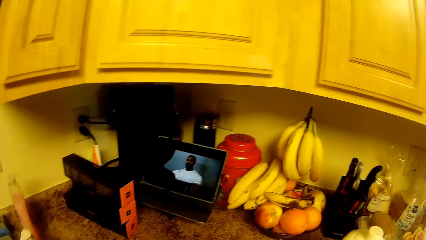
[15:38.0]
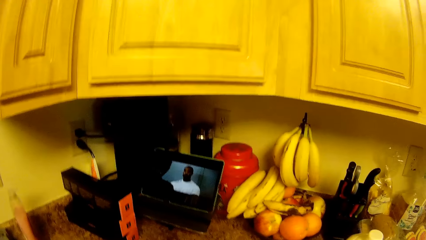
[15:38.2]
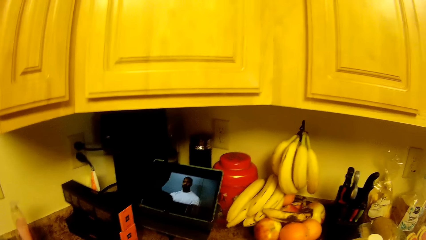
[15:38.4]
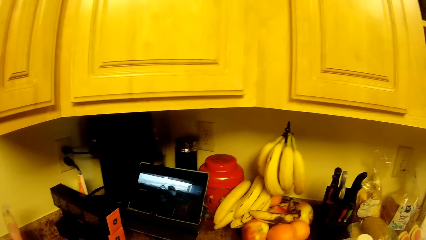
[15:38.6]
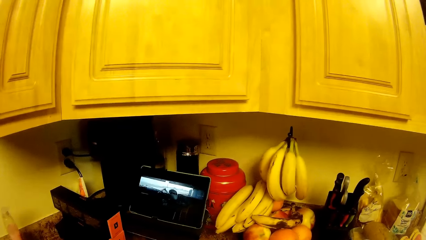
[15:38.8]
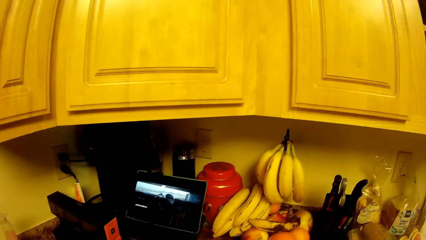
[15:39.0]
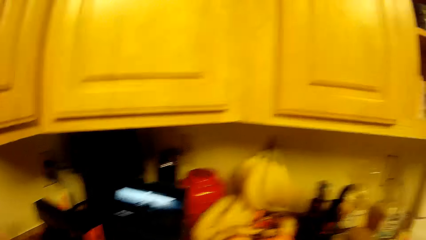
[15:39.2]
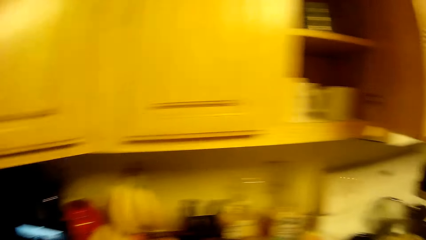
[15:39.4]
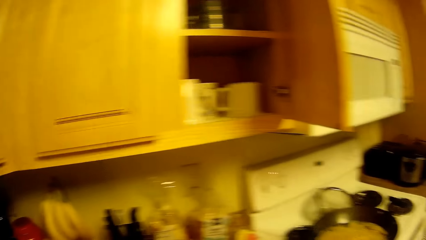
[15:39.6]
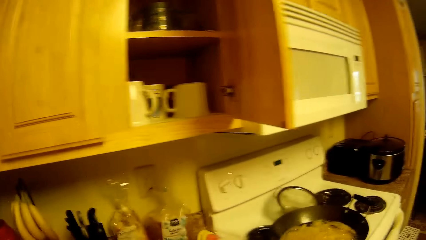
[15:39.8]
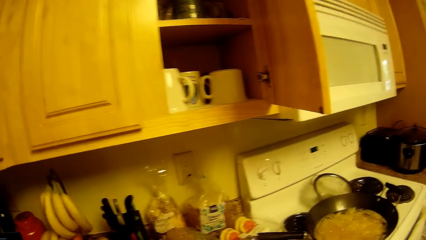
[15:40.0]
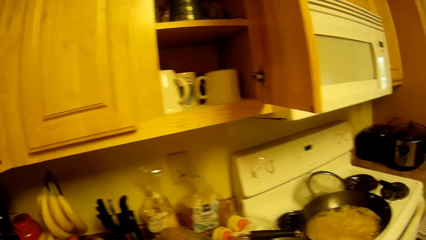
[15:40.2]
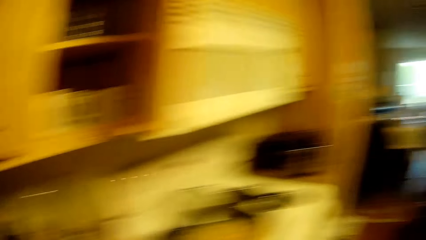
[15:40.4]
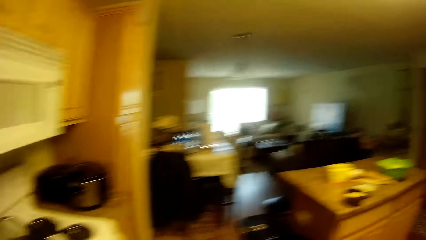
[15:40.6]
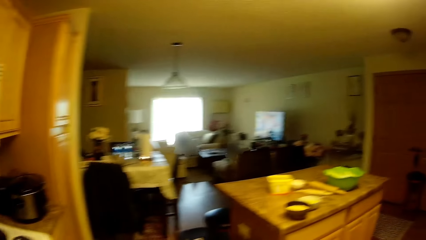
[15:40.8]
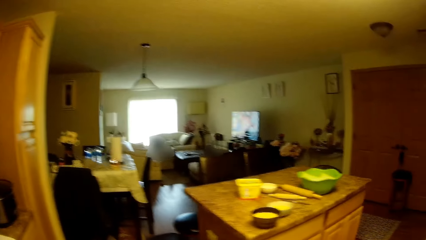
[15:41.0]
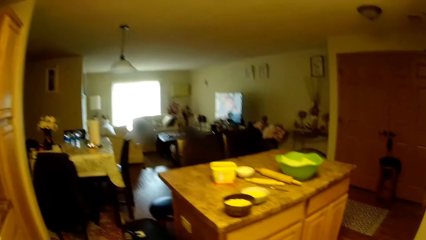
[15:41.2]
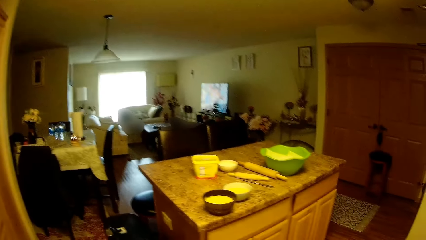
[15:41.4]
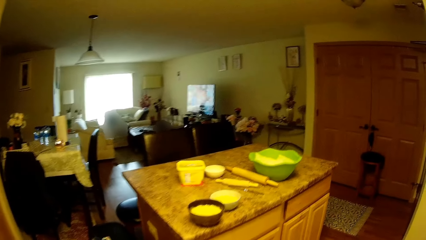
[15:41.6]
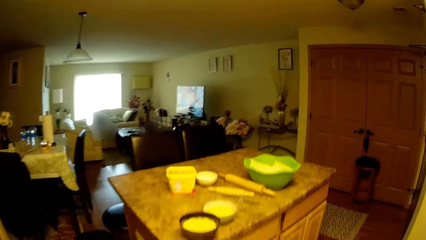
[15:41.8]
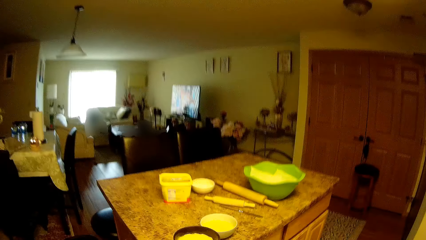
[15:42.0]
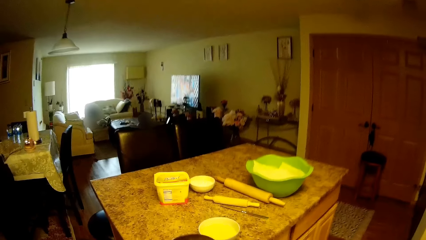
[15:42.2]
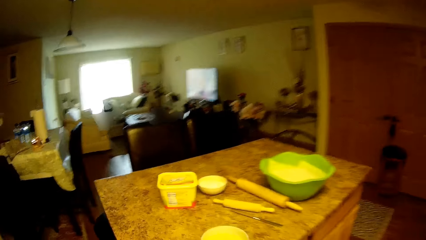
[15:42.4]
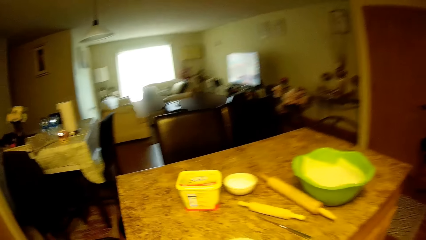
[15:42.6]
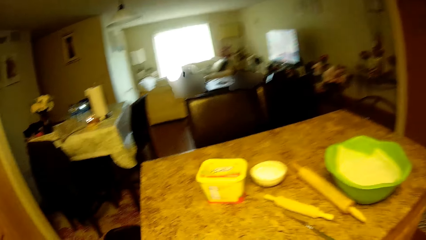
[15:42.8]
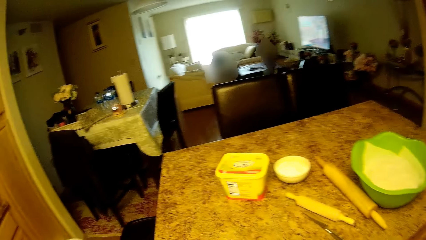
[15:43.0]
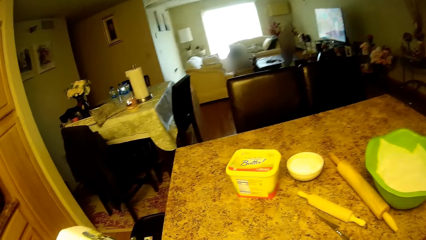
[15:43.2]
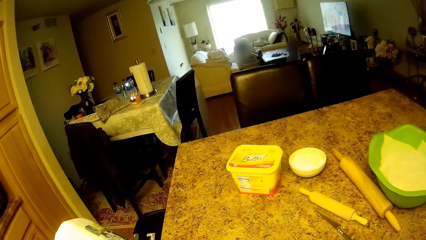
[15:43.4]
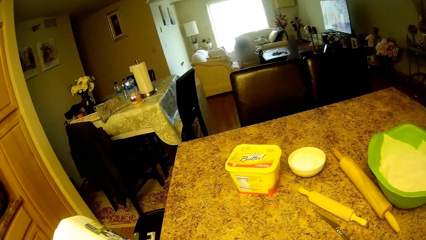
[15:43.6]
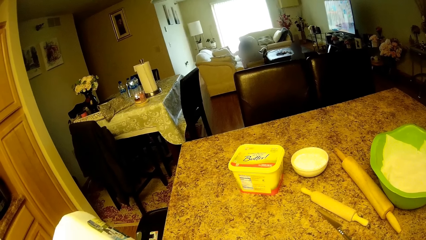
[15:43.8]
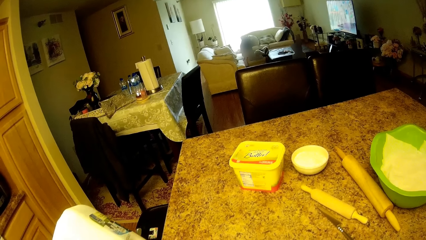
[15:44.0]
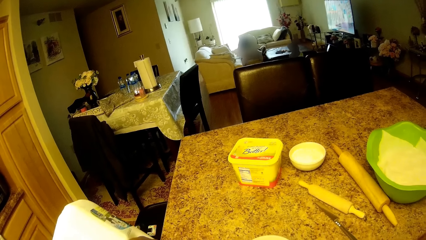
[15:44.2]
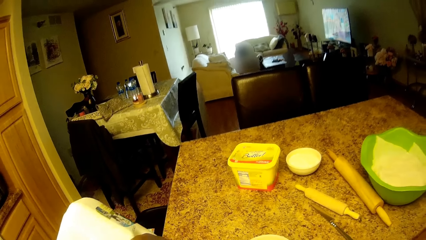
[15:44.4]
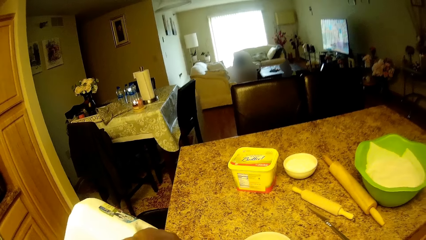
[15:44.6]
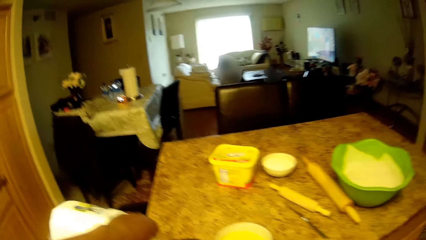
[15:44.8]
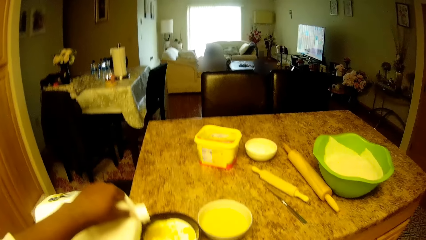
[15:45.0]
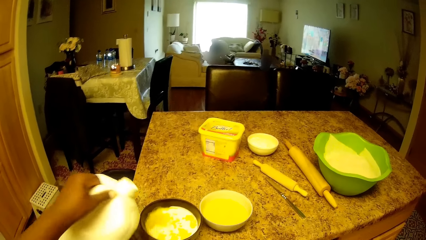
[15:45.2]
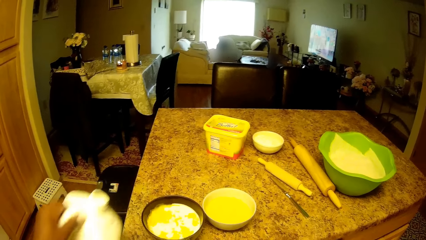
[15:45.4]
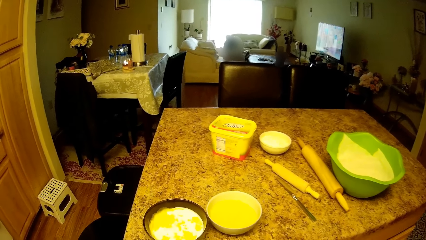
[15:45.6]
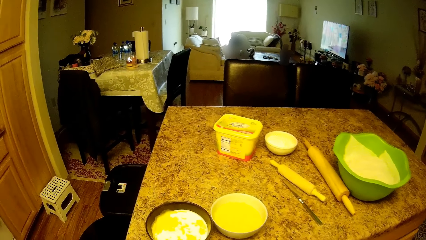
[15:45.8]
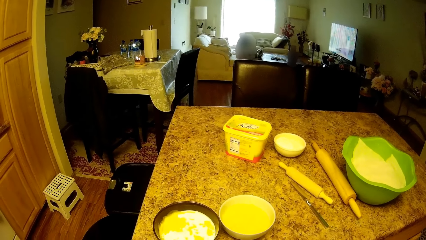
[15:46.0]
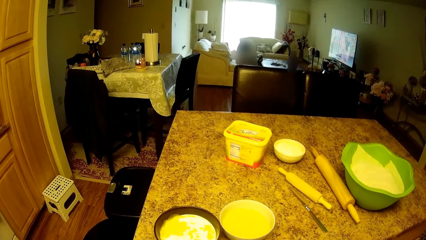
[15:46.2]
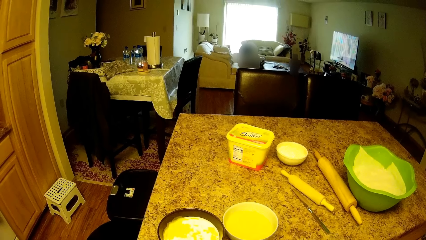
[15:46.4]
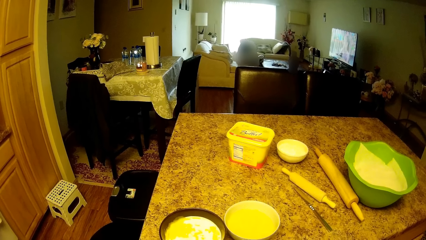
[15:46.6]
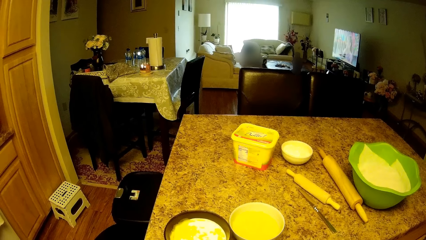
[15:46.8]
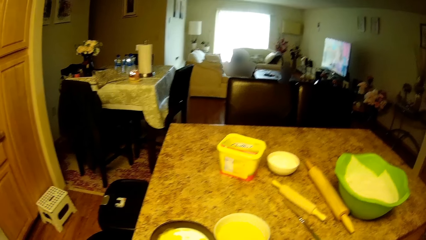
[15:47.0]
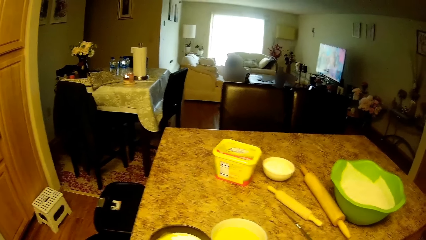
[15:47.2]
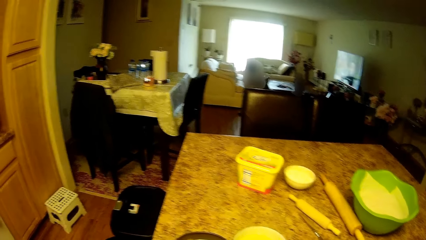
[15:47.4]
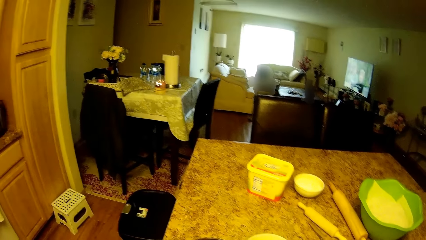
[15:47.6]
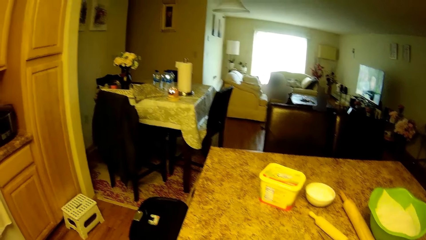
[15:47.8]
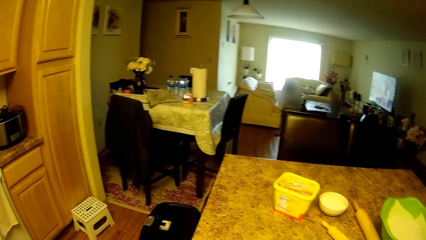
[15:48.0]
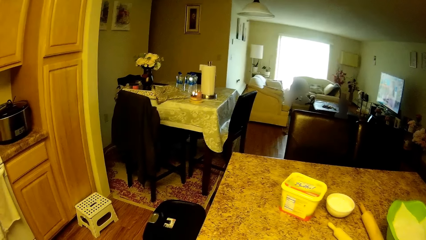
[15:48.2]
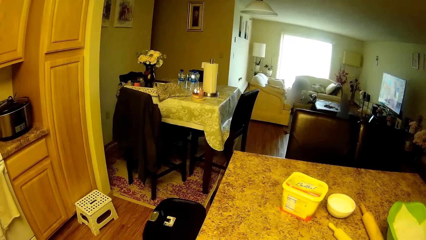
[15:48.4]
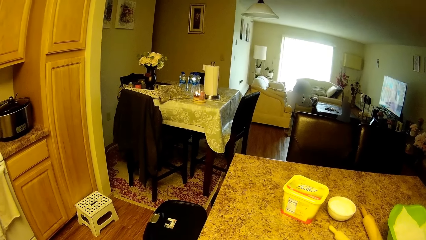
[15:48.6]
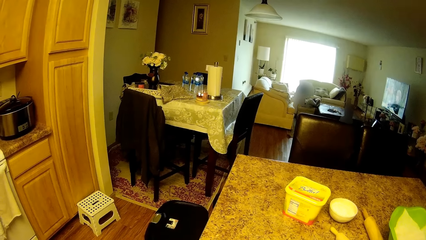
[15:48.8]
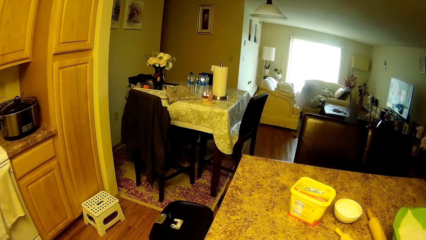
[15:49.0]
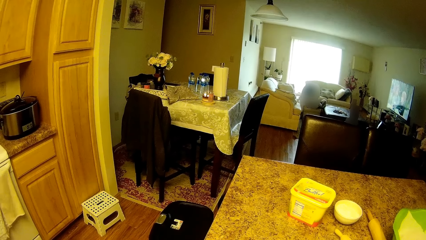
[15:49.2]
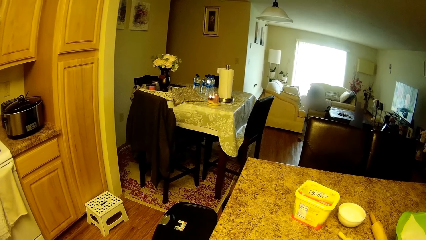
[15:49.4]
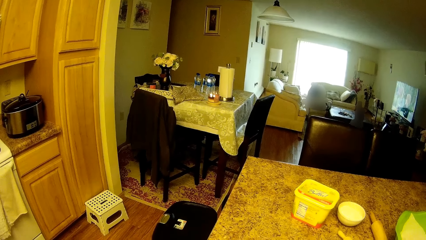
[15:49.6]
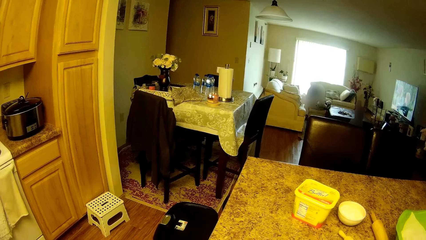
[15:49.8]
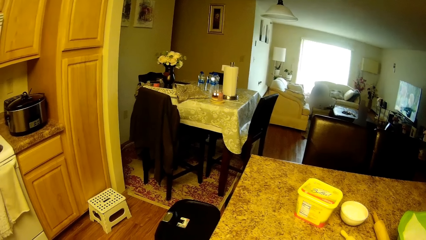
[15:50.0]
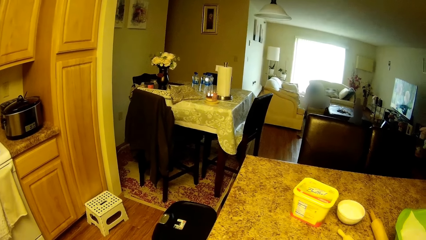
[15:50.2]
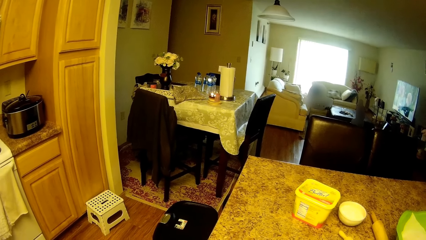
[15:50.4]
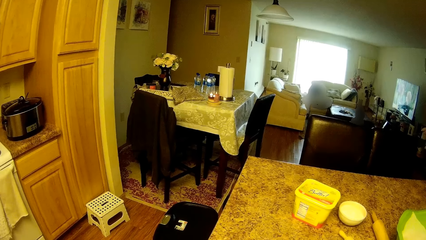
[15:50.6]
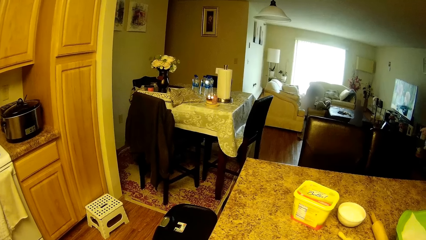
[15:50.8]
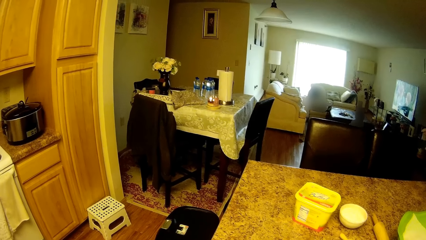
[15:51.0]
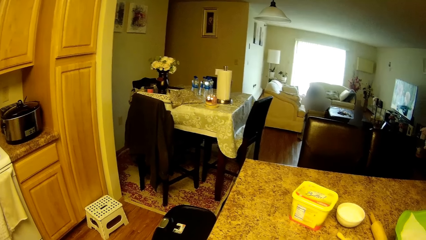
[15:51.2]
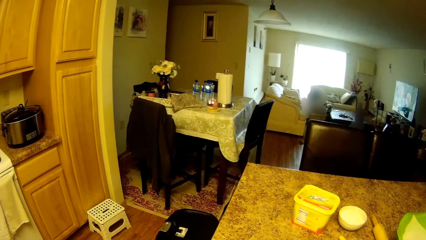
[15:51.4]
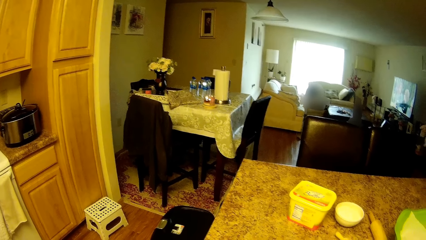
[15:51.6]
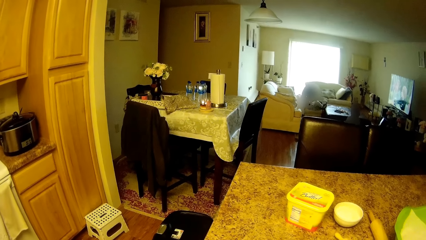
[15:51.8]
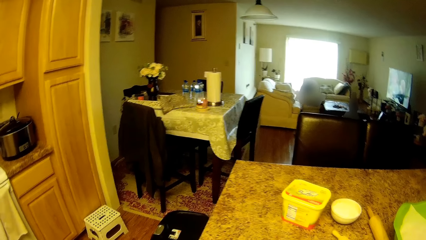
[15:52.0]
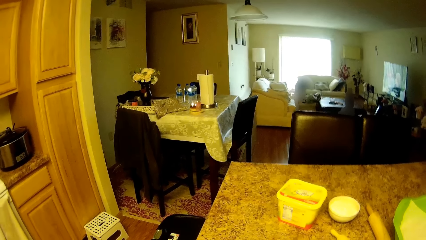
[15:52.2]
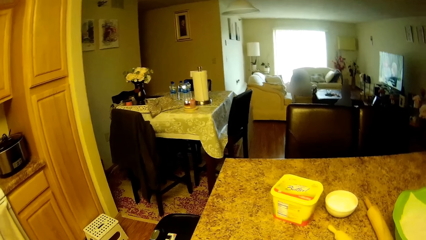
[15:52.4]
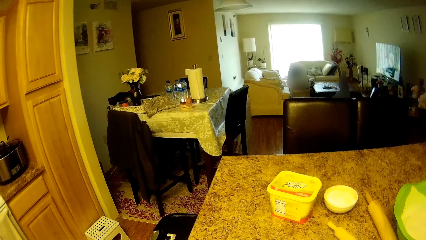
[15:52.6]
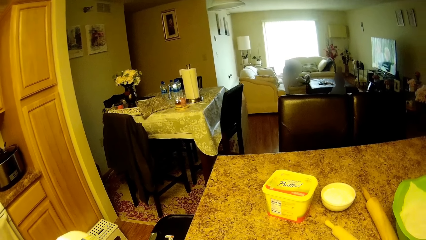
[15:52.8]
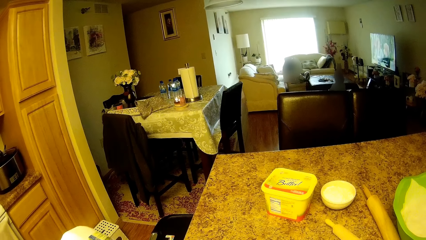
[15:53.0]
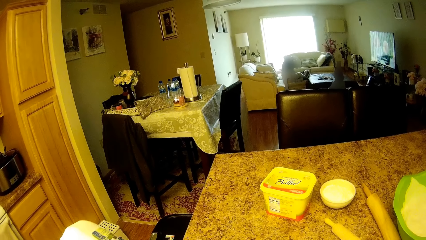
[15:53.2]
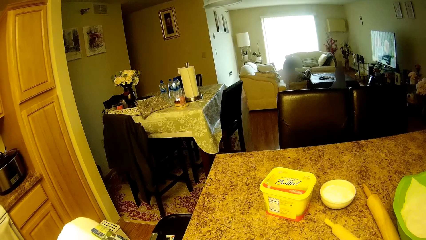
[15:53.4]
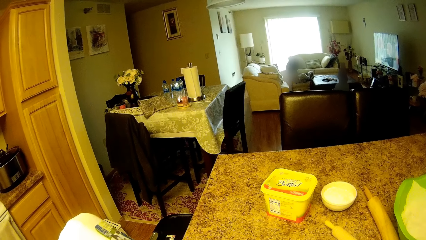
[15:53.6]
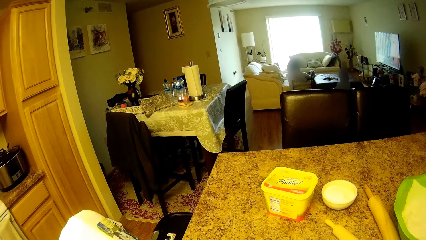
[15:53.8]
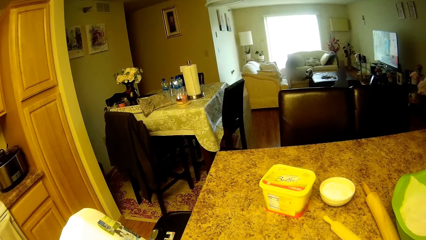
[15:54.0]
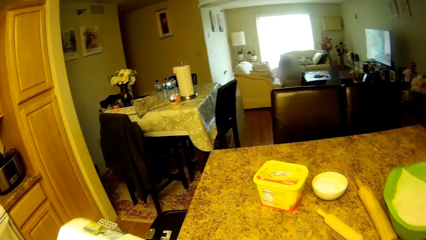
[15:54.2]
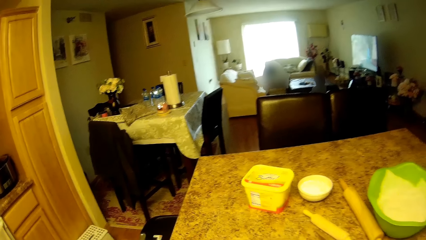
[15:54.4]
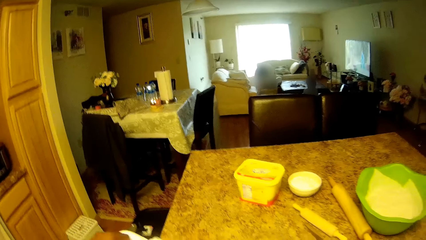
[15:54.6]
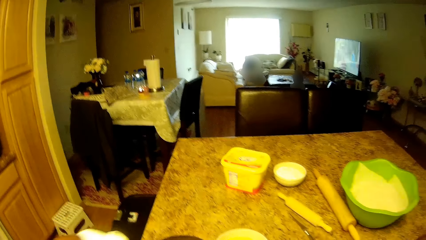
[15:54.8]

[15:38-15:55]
The camera wearer puts down the stick. She walks close to the table. She pours milk in a bottle into a bowl of pap with her left hand. She pours the milk in the bottle into the bowl of pap with her left hand again.
